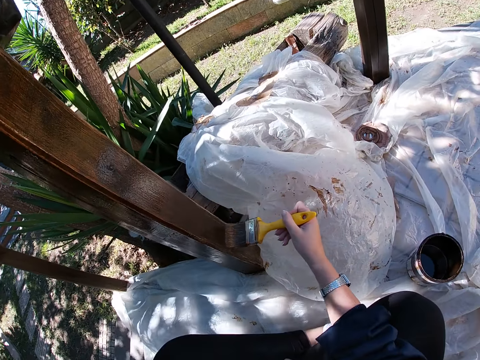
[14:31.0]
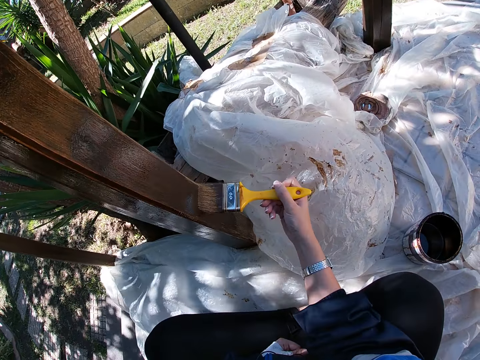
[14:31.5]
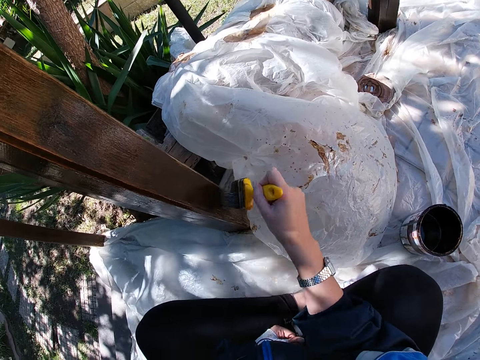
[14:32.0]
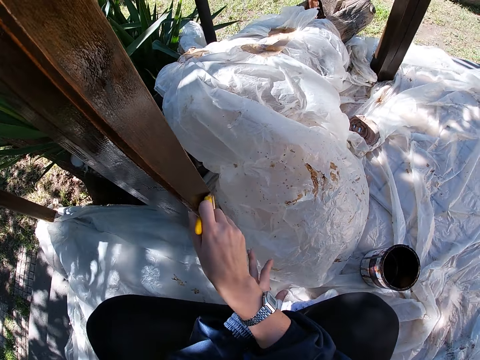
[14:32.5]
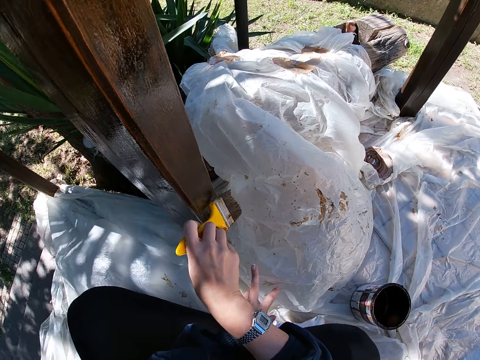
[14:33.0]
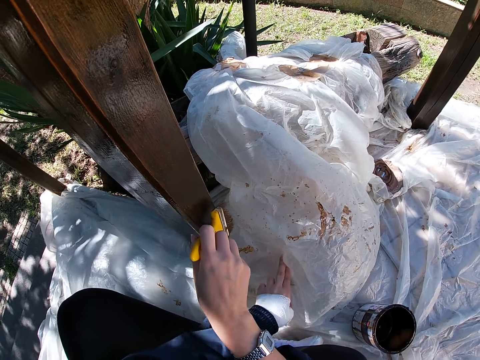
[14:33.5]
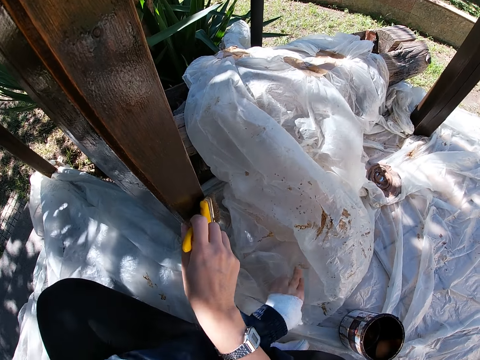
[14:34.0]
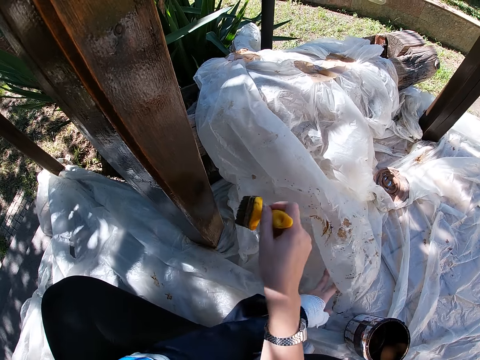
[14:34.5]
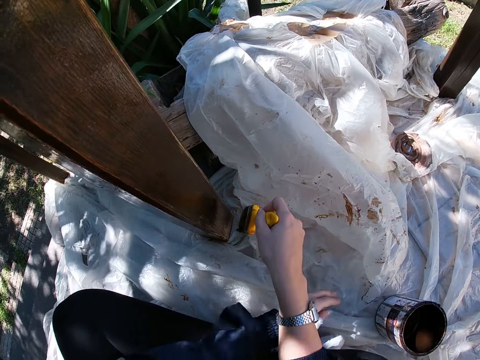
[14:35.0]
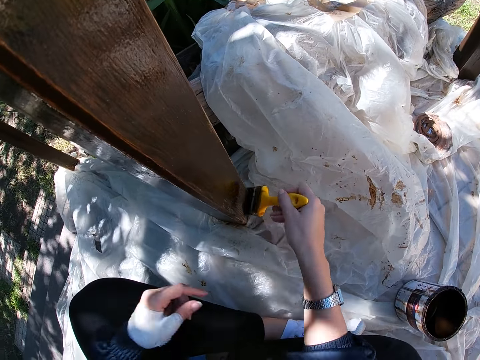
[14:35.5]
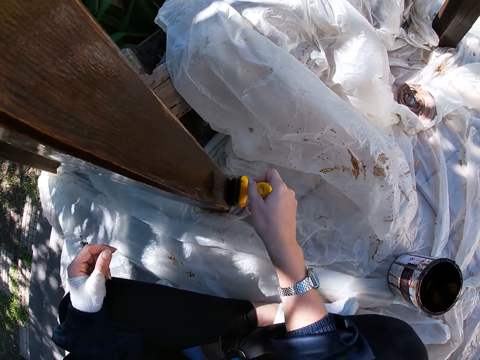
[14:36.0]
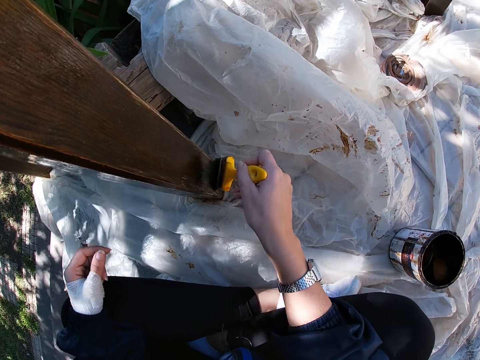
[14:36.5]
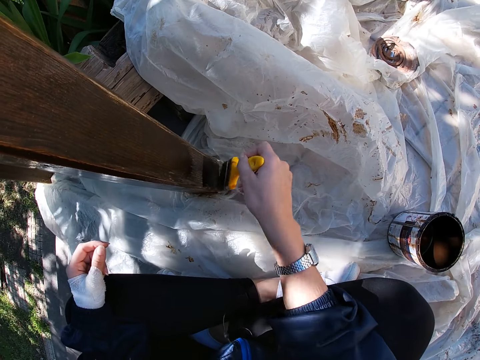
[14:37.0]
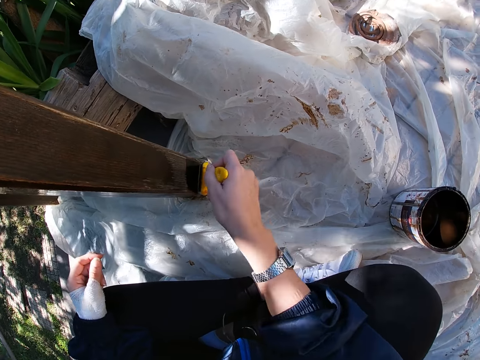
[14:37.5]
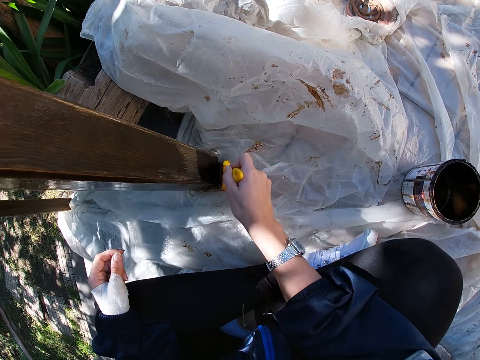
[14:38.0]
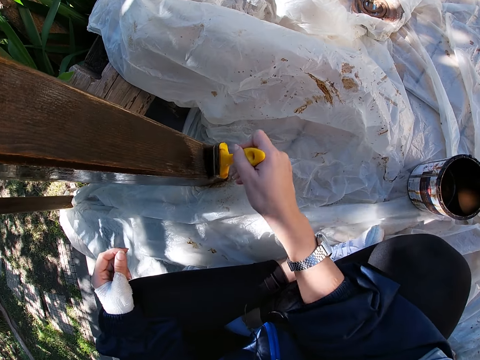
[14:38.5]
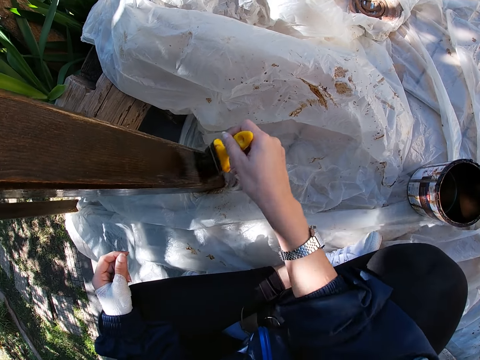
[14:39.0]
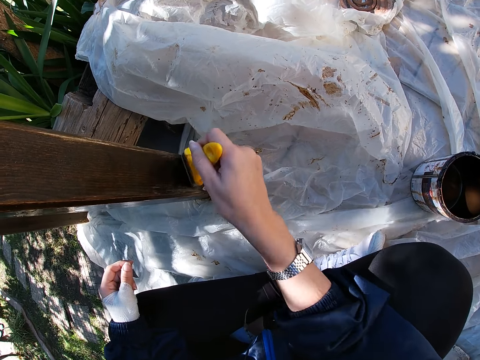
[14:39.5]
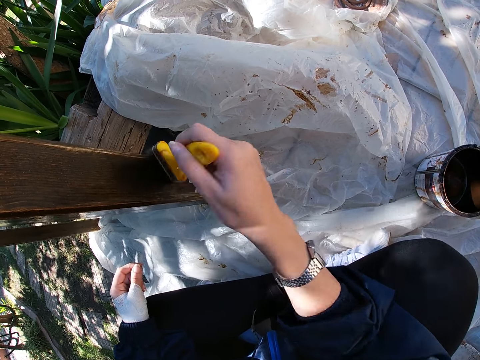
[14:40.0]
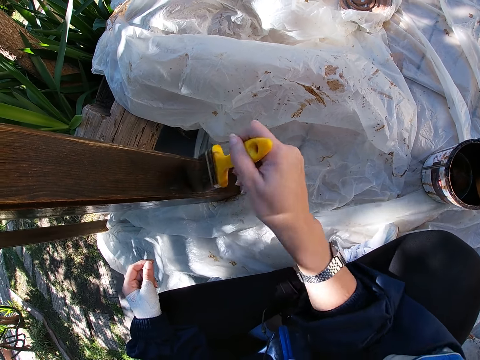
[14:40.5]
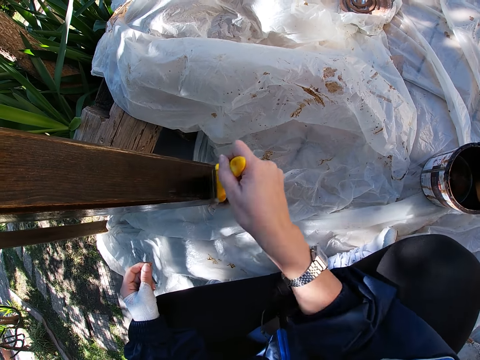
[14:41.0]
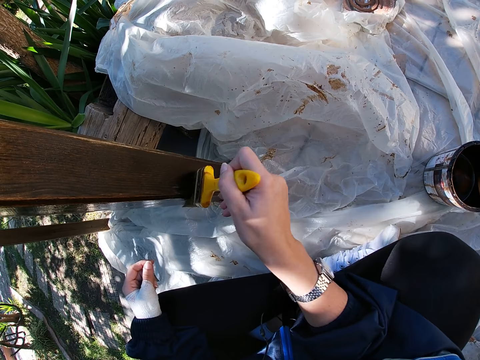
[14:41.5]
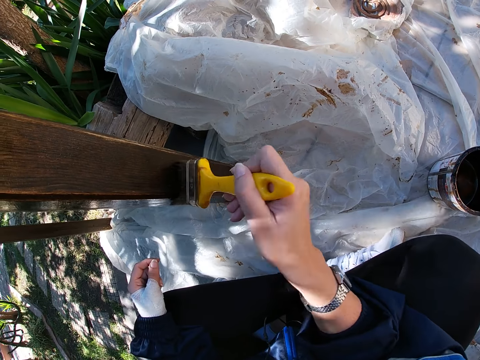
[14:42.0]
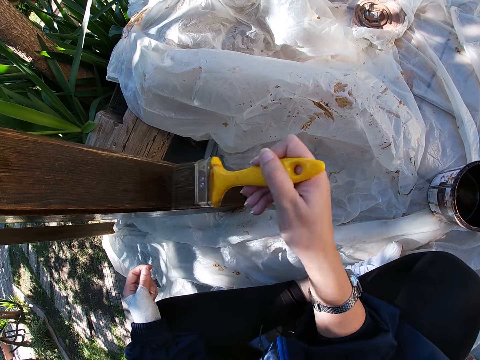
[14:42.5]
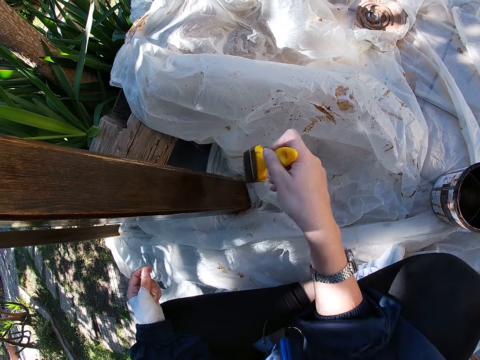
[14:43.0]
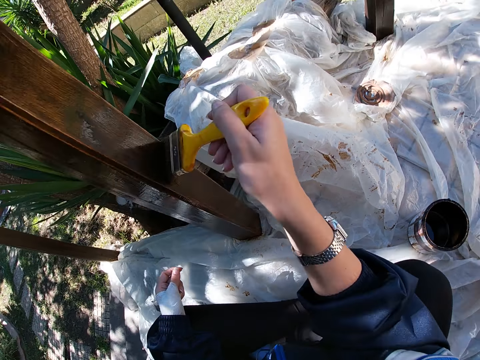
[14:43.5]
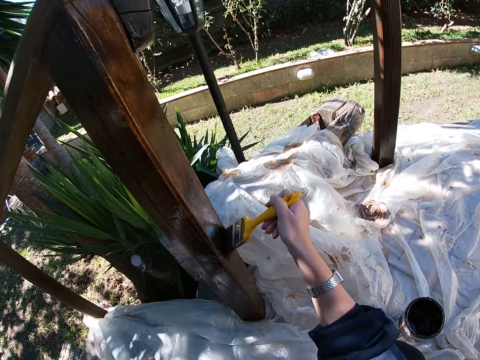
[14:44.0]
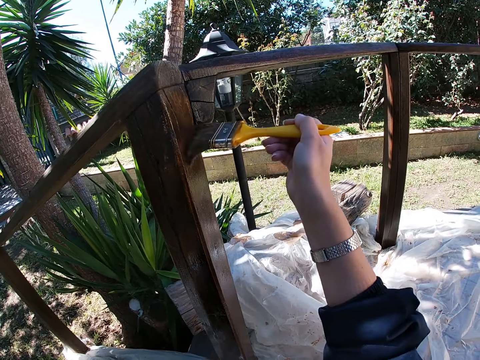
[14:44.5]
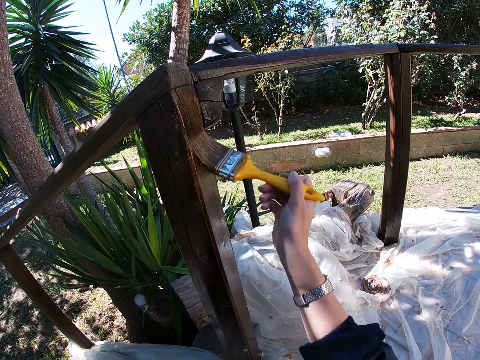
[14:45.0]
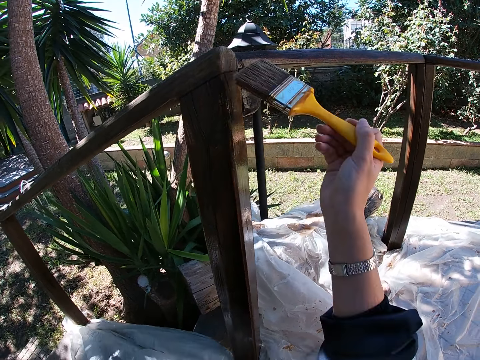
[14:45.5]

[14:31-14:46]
The camera wearer adjusts a white polythene sheet with her left hand. She paints the wooden balcony rail with the paint brush in her right hand.

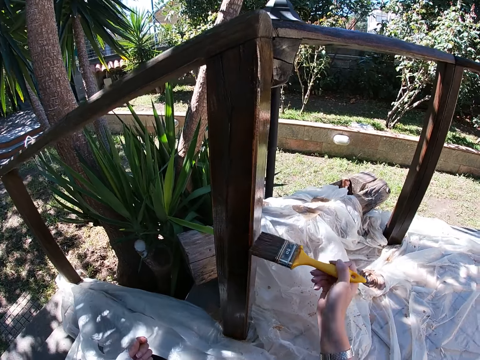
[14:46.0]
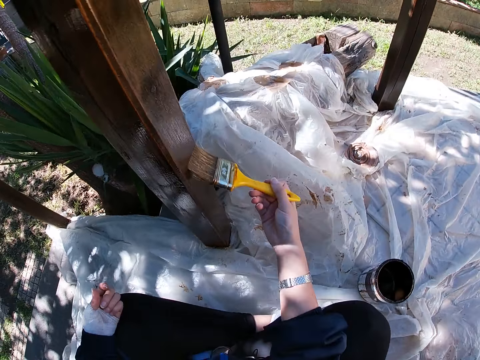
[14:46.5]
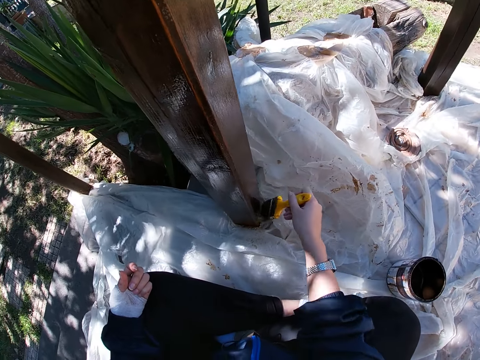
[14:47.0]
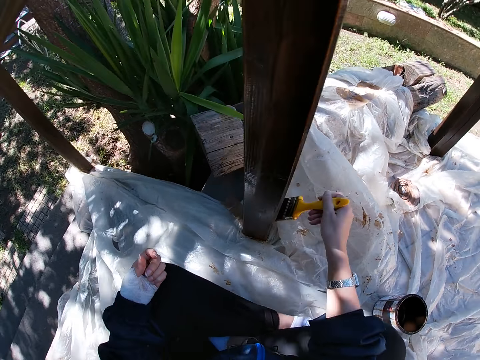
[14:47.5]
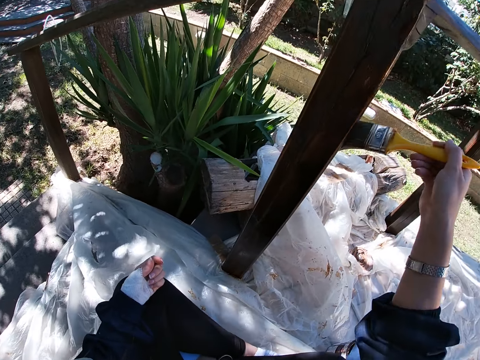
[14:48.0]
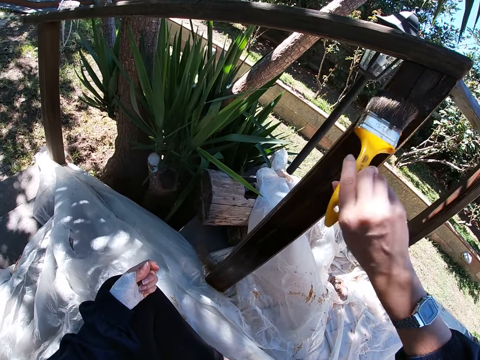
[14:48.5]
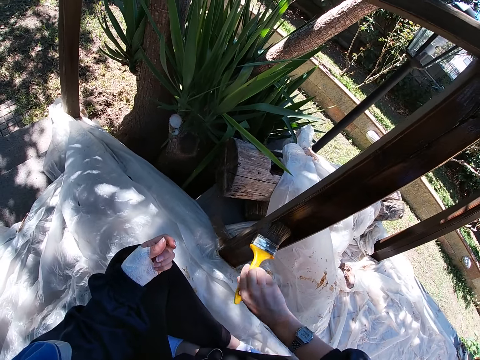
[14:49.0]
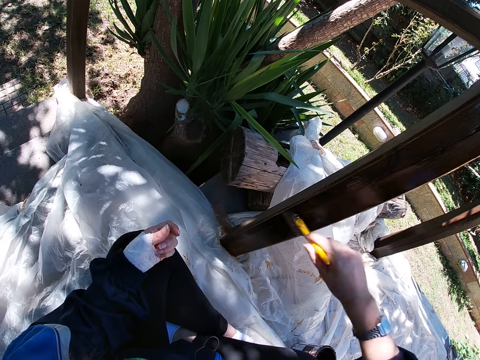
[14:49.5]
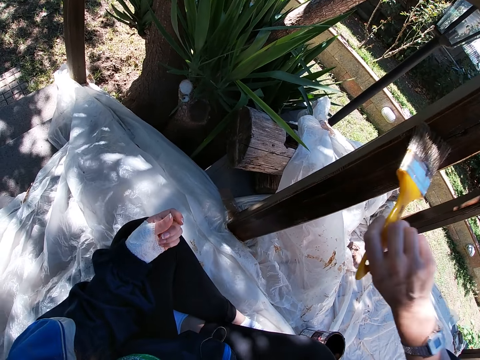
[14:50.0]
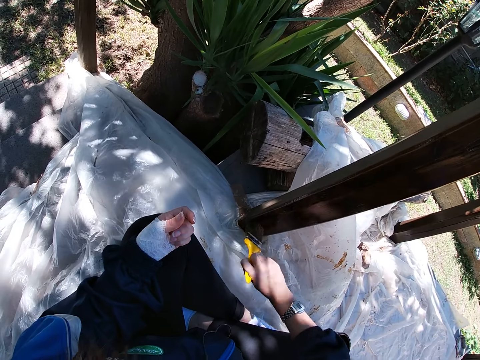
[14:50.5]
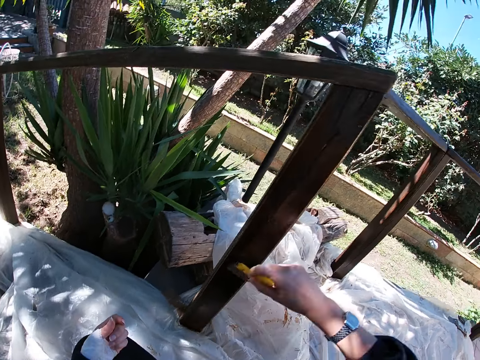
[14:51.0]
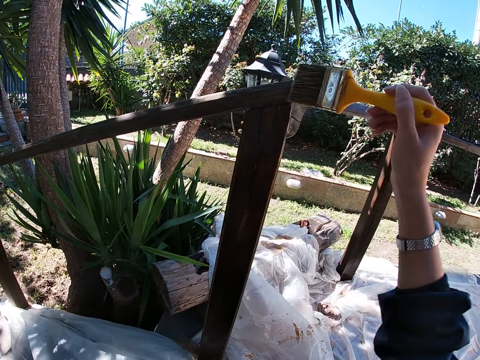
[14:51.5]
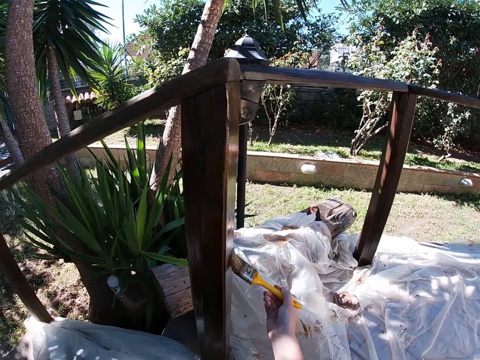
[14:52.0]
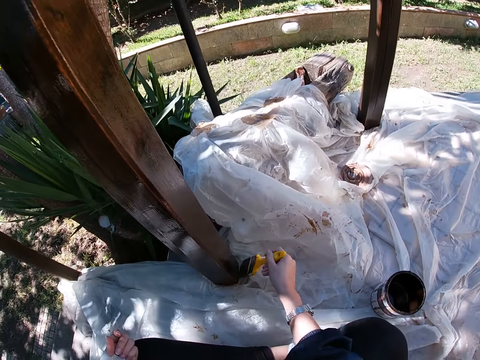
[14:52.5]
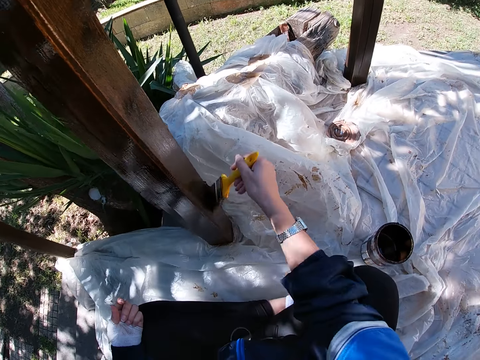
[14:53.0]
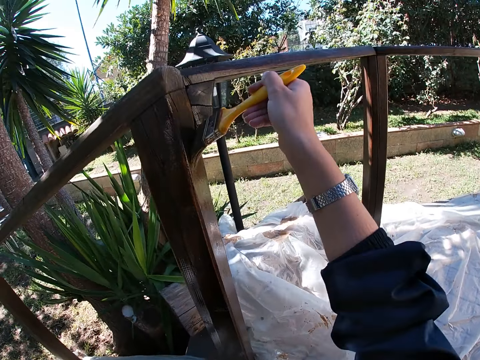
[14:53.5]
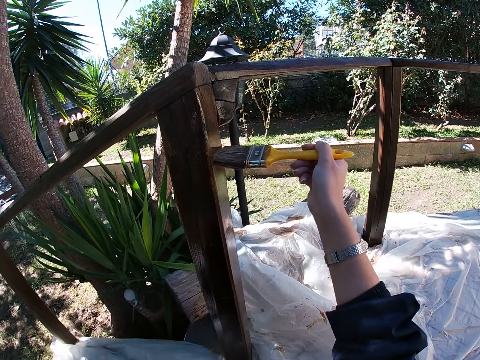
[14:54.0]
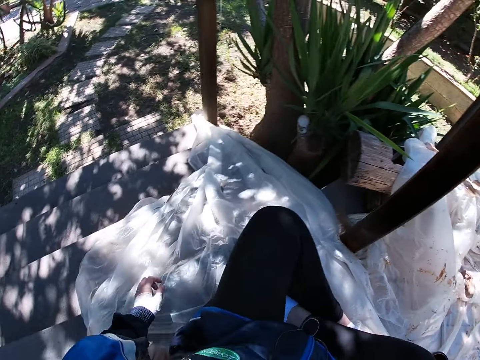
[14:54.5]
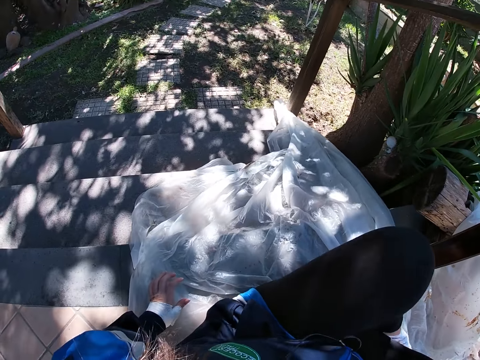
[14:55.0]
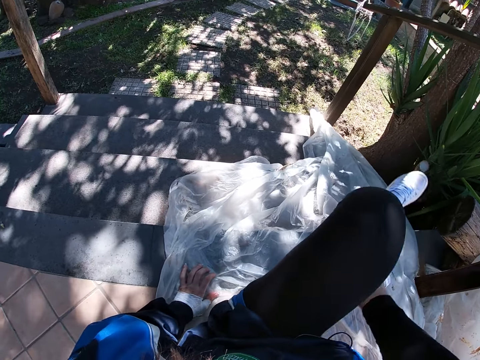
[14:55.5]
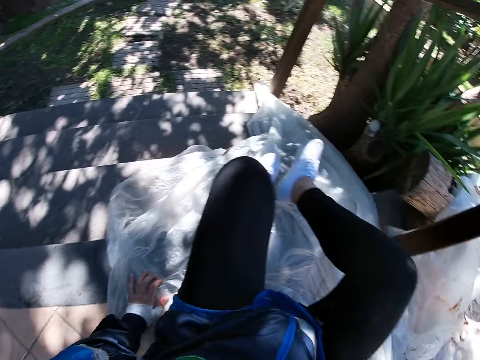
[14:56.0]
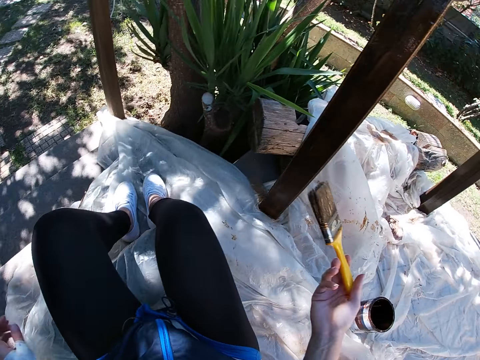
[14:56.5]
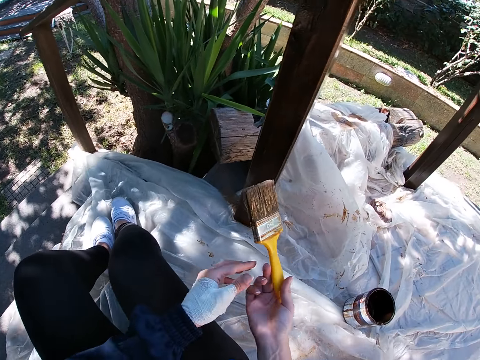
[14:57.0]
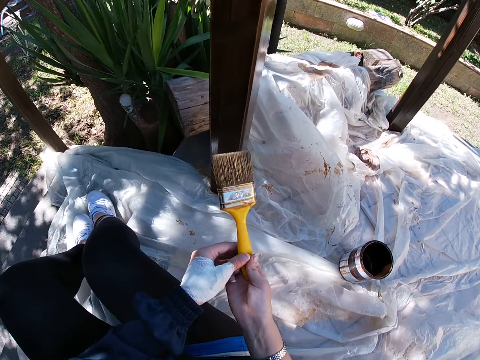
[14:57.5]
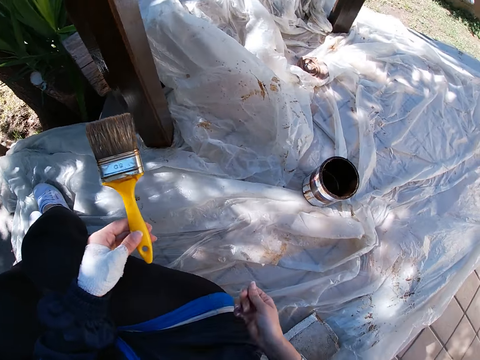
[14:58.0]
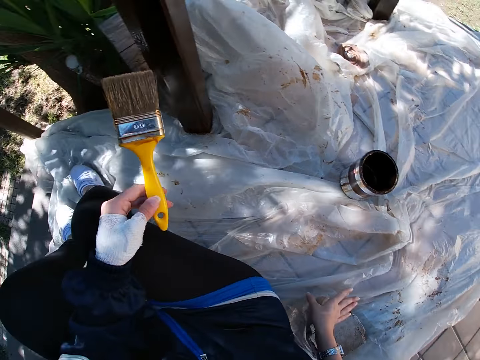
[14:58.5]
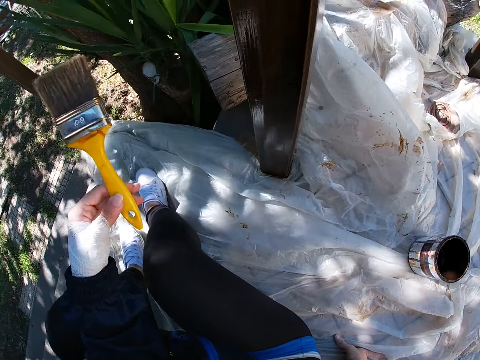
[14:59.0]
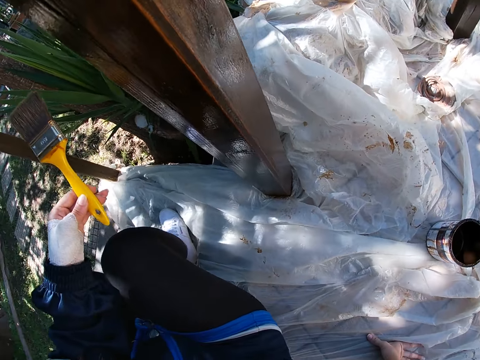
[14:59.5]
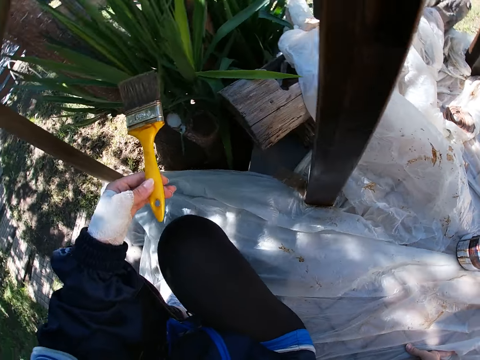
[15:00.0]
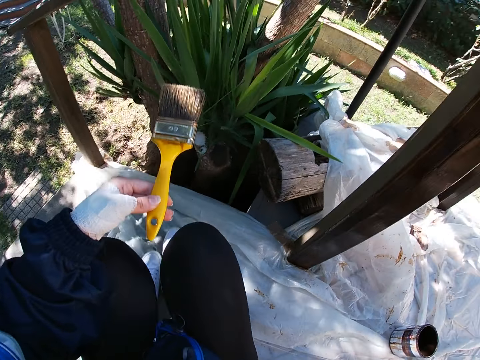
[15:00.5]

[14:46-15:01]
The camera wearer places her left hand on the white polythene sheet. She places her legs on the stairs. She moves away from the container. She passes the paint brush to her left hand. She places her right hand on the white polythene sheet. She holds the brush with the other hand. She adjusts her sitting position on the white polythene sheet. She passes the paint brush to her right hand.
